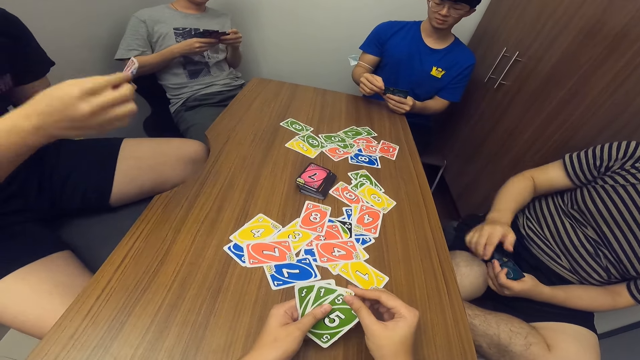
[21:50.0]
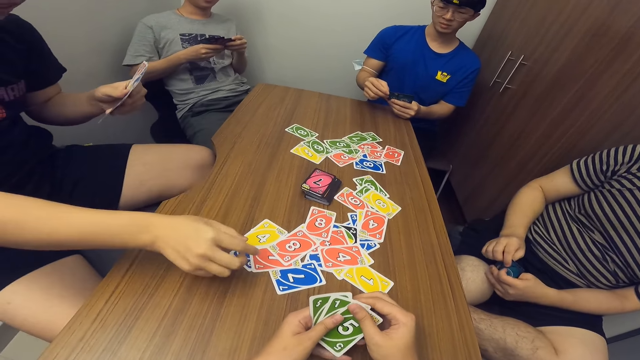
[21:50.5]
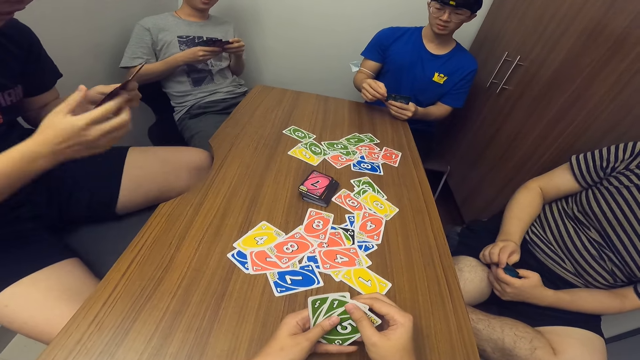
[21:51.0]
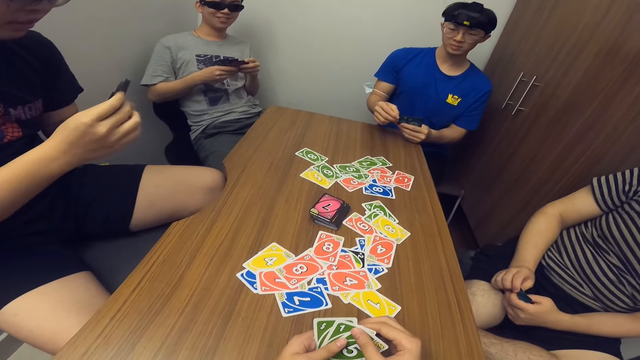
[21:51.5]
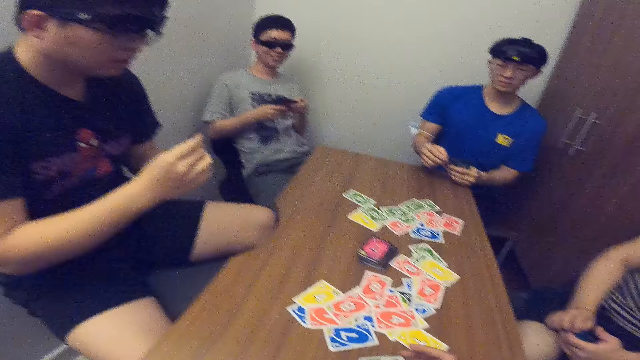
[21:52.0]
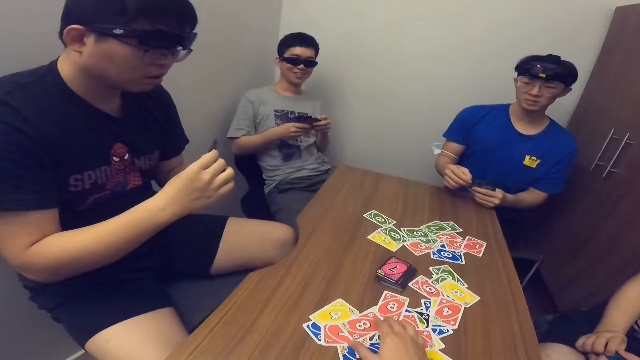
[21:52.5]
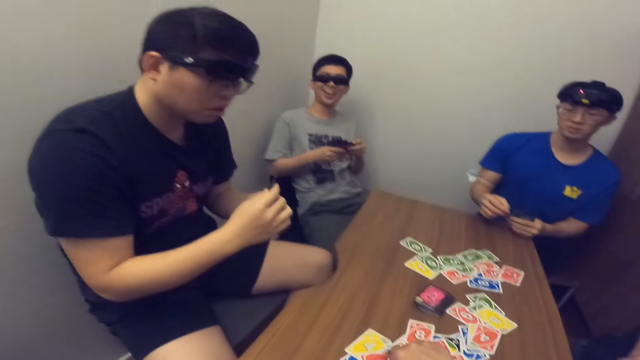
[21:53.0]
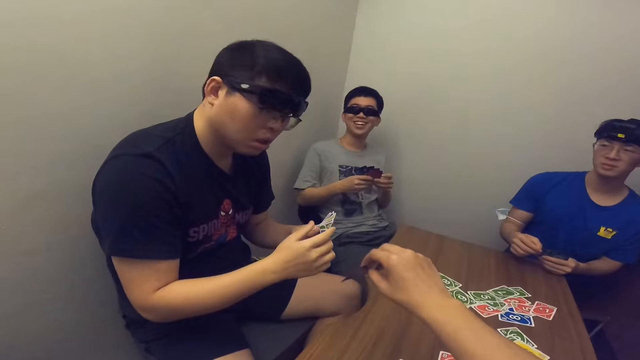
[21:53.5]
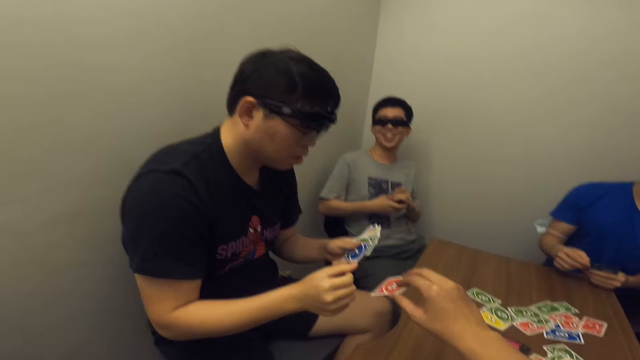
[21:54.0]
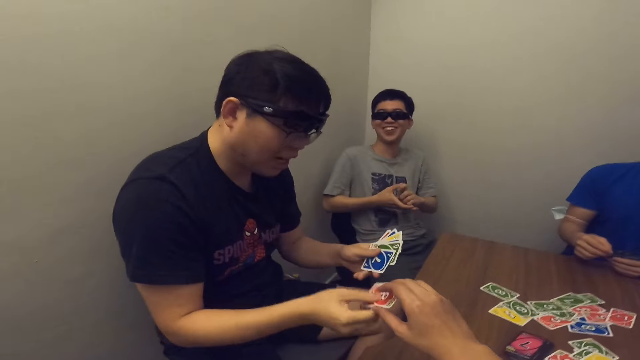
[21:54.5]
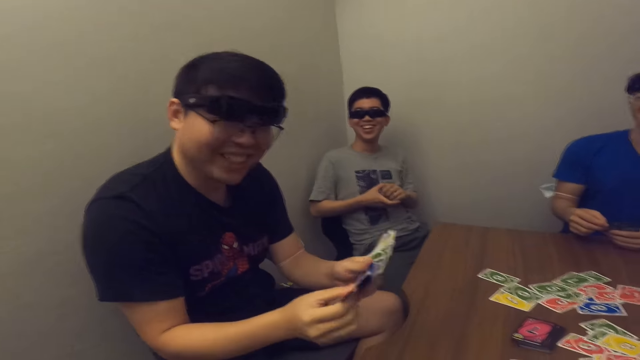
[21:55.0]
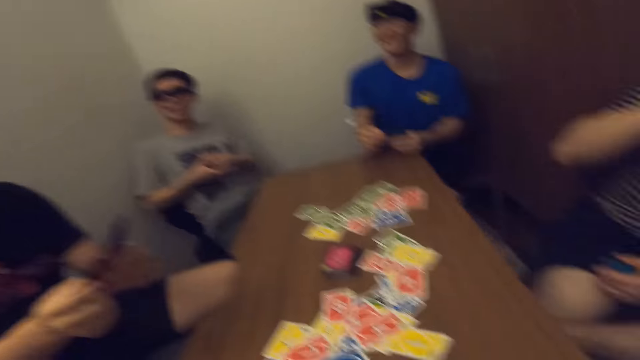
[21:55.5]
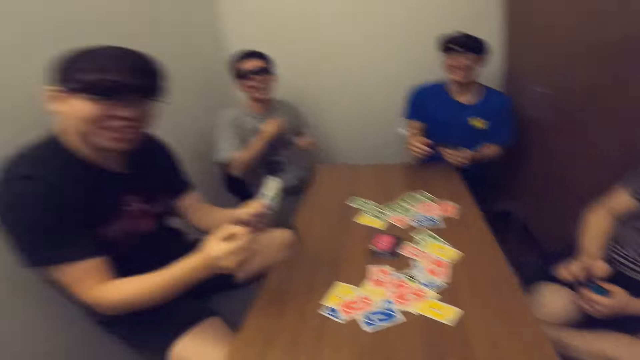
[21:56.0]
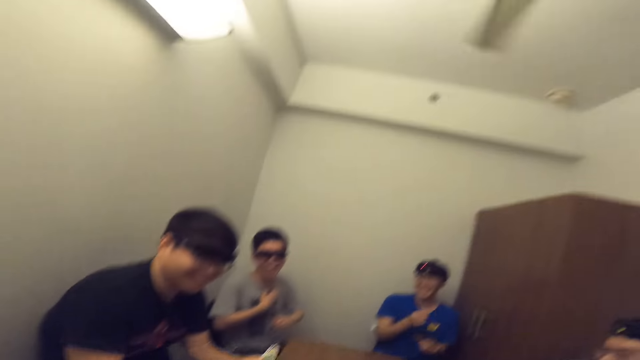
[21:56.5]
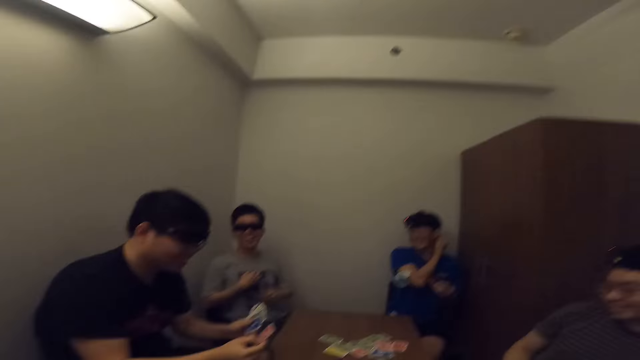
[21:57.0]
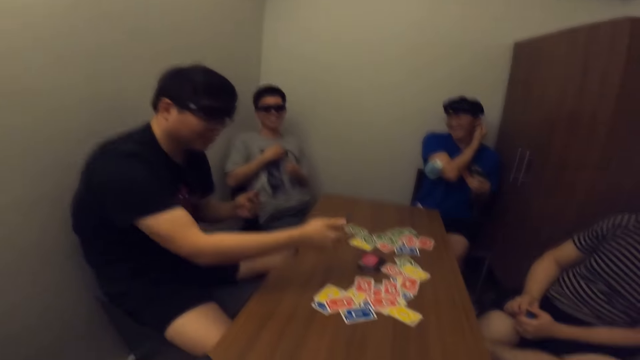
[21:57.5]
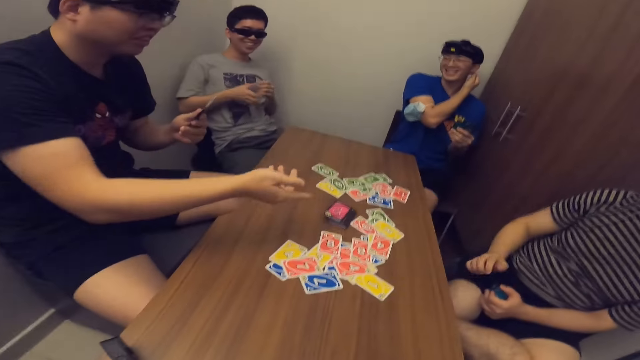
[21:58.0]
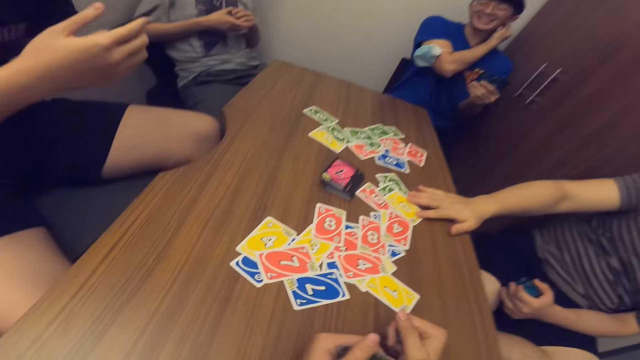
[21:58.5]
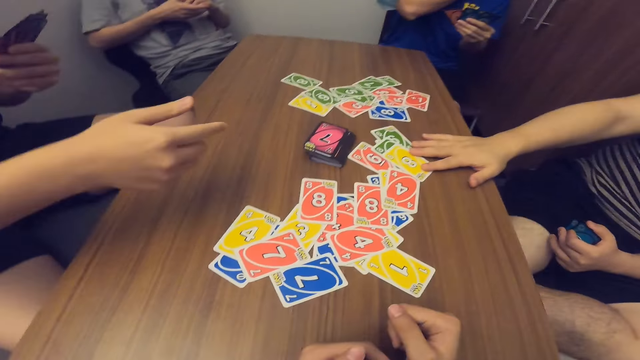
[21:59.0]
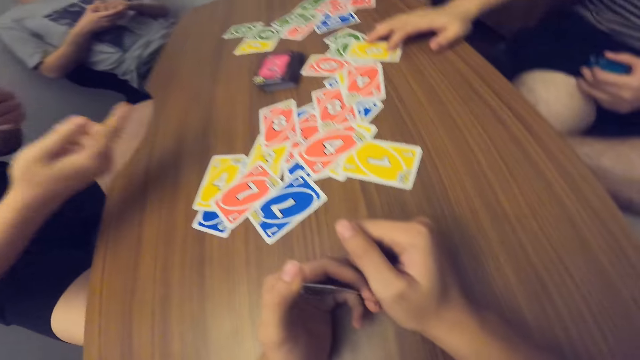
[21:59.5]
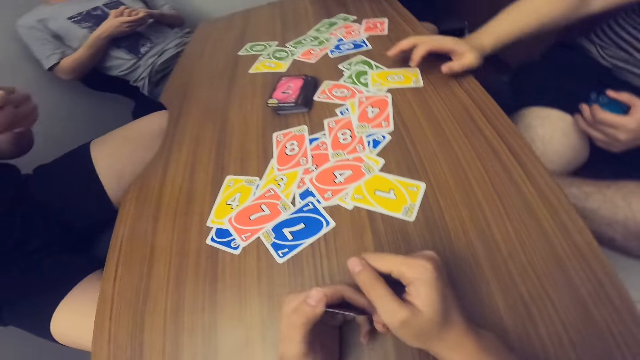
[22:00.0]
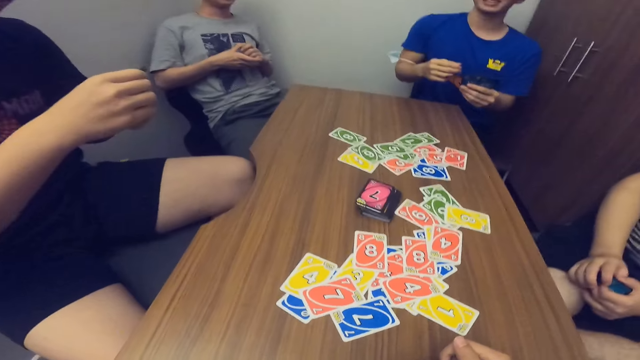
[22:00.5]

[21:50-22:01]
The fourth man drops a card in his hand on the table. The camera wearer passes a card on the table to the fourth man. The fourth man takes the card from the camera wearer. The fourth man drops a card in his hand on the table.

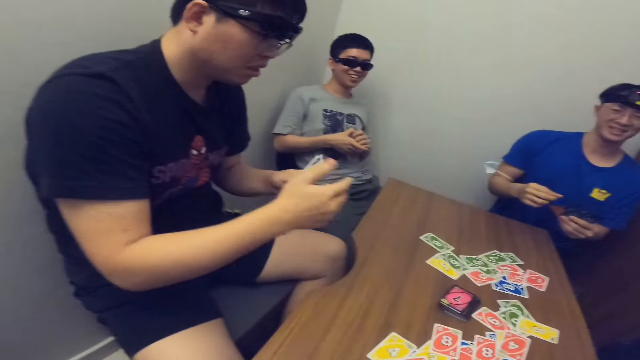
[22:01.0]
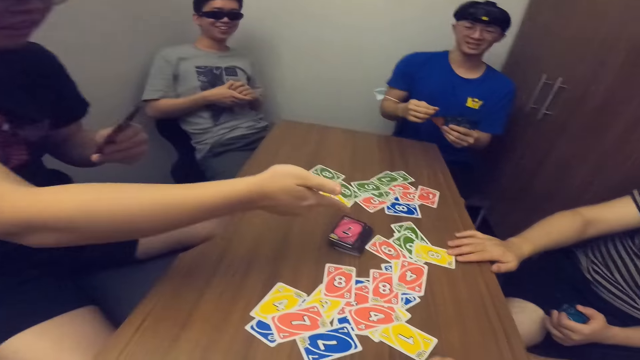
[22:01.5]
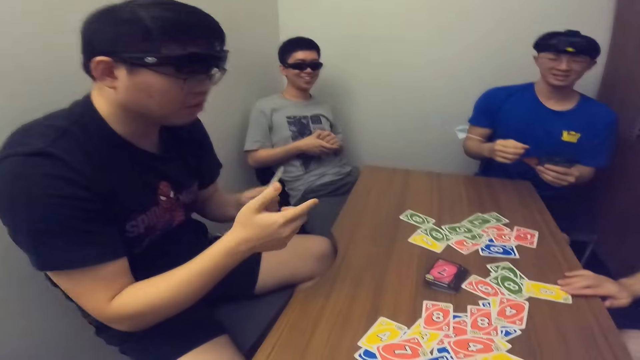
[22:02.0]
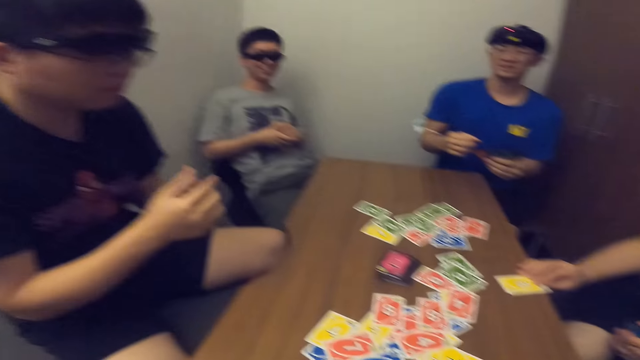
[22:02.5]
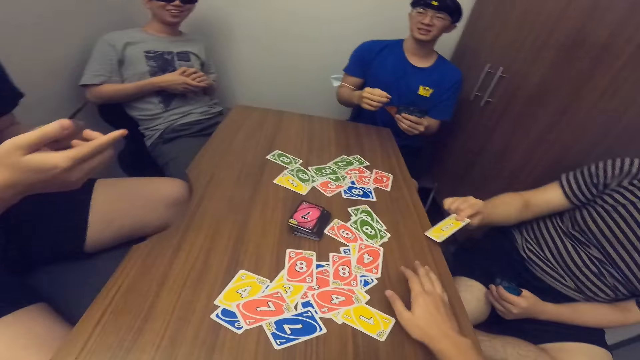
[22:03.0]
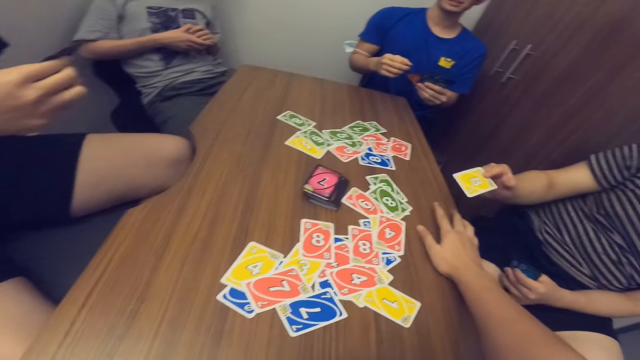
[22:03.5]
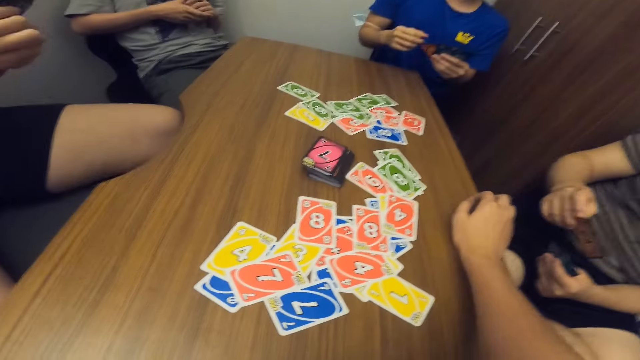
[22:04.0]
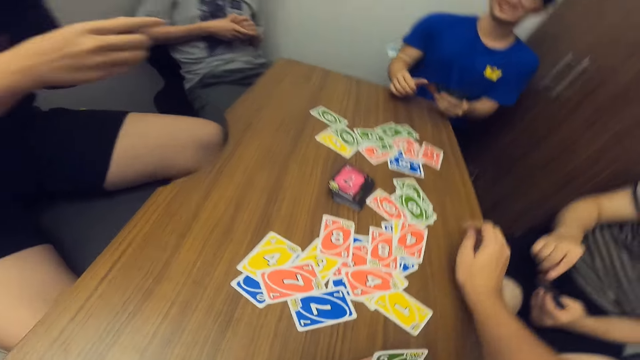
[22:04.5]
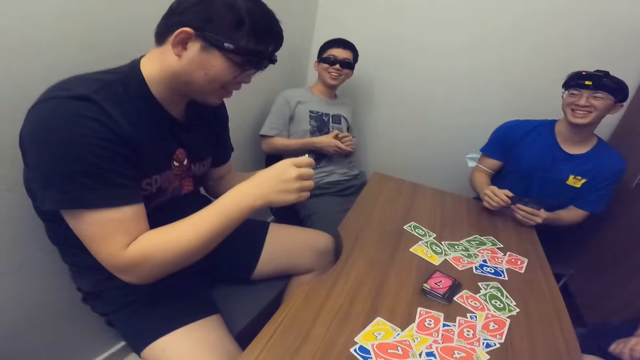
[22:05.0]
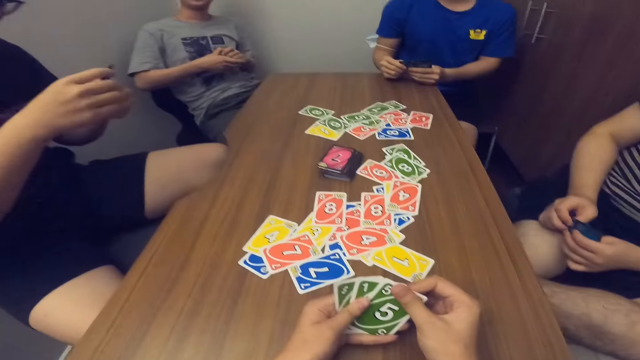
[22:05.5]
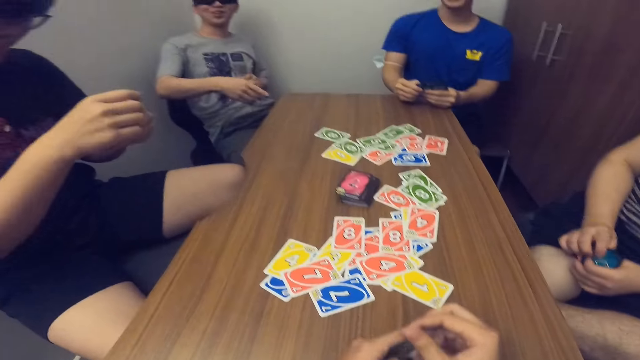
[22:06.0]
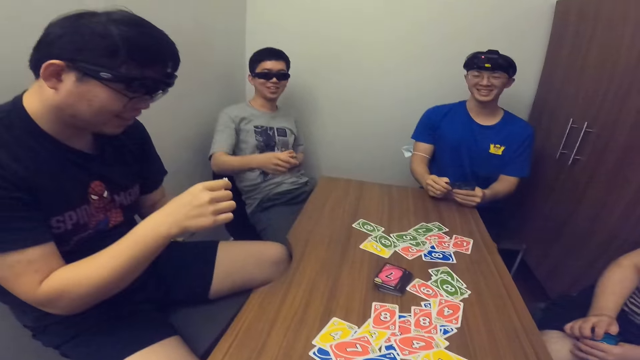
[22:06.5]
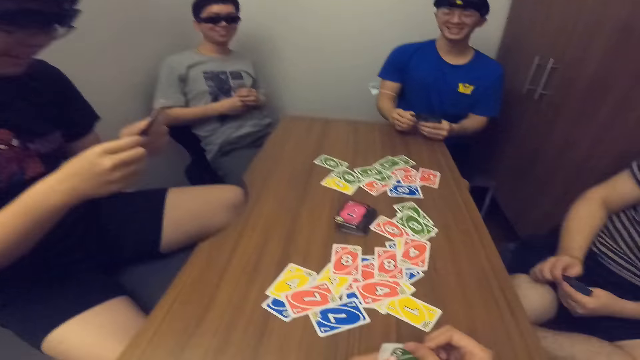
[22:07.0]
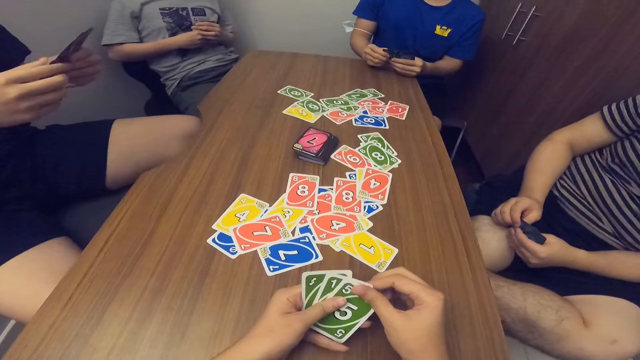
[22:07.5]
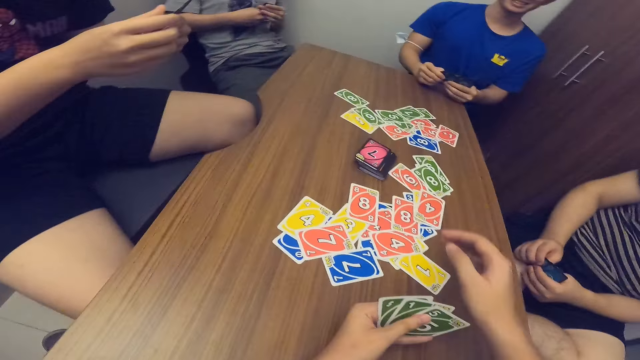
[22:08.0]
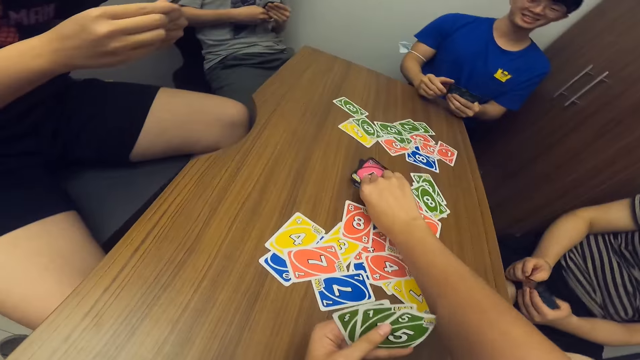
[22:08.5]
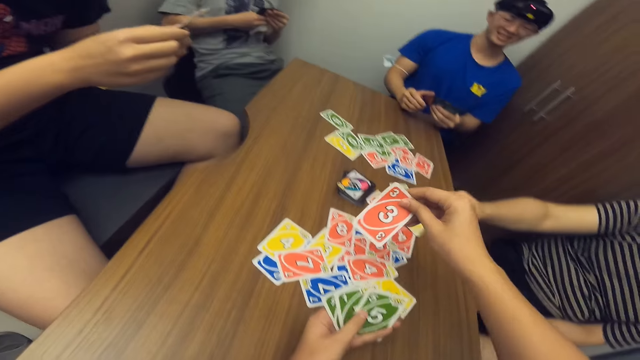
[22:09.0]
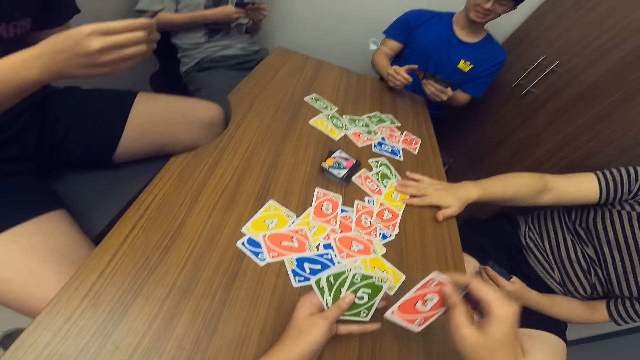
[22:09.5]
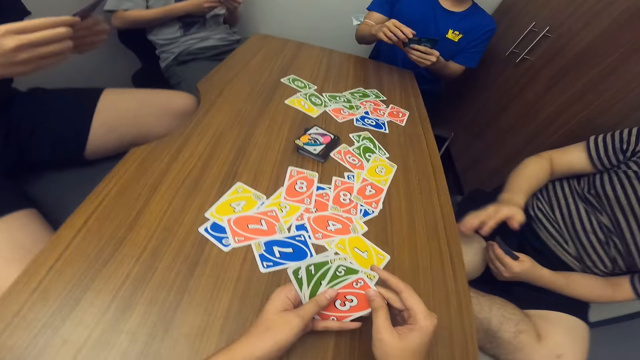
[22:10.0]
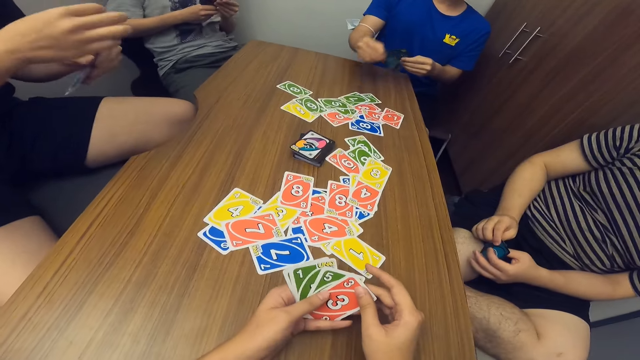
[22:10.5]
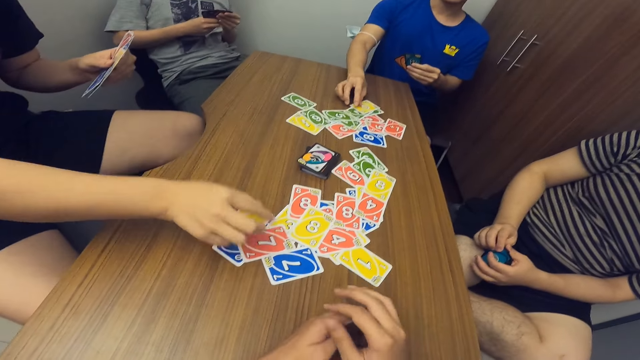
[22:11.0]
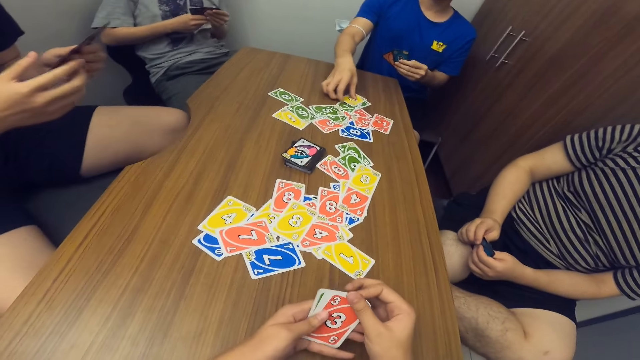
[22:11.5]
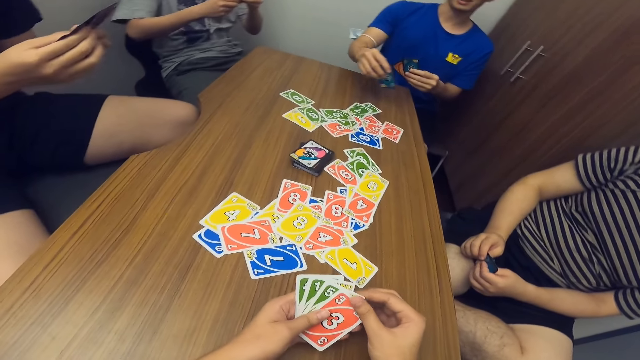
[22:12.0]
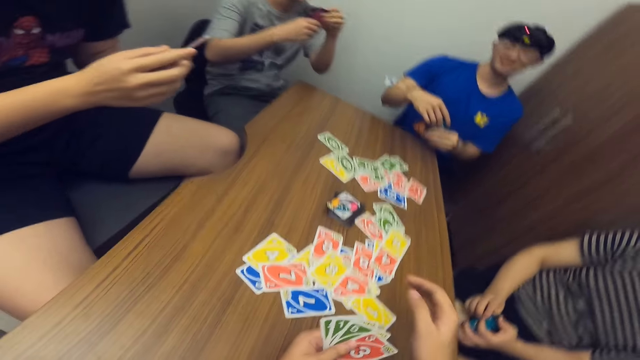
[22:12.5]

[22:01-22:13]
The first man picks a card on the table. The camera wearer picks a card from the stack of cards on the table. The first man drops a card in his hand on the table. The second man drops a card in his hand on the table. The fourth man drops a card in his hand on the table. The second man picks a card on the table.
